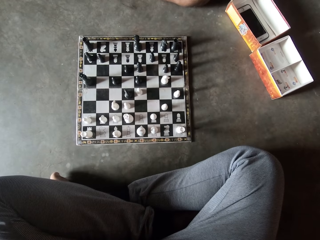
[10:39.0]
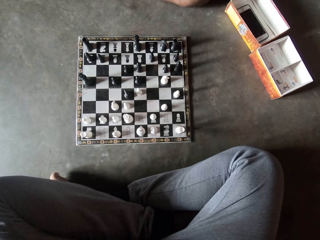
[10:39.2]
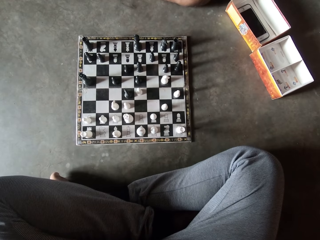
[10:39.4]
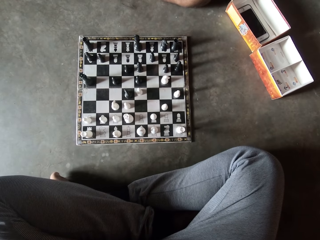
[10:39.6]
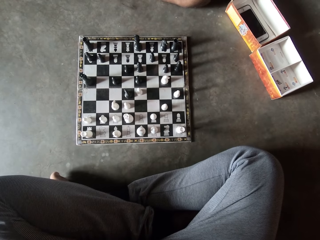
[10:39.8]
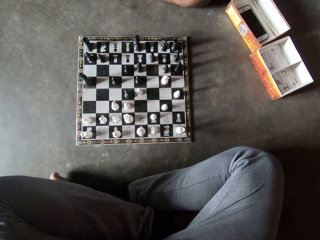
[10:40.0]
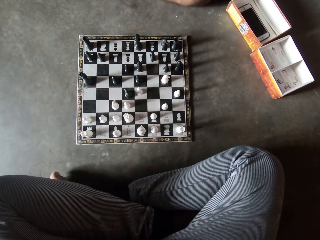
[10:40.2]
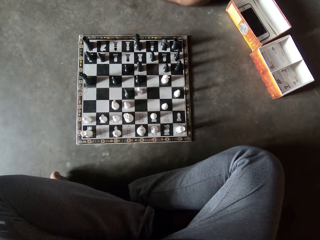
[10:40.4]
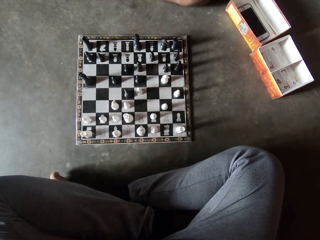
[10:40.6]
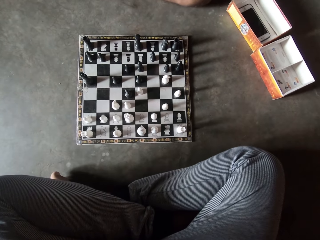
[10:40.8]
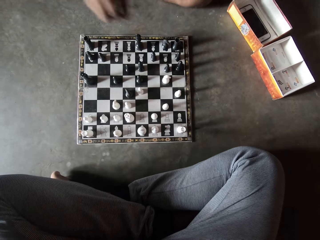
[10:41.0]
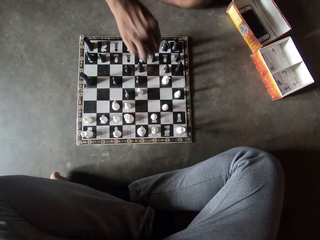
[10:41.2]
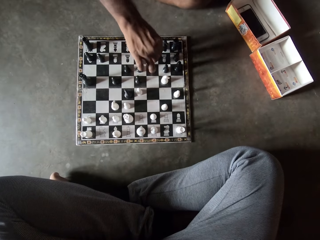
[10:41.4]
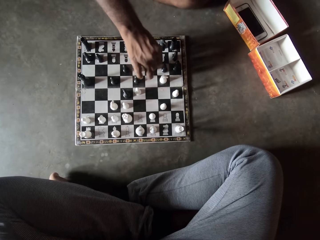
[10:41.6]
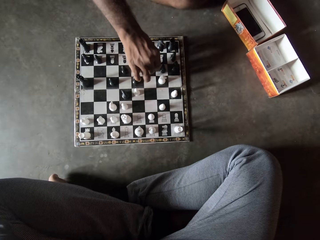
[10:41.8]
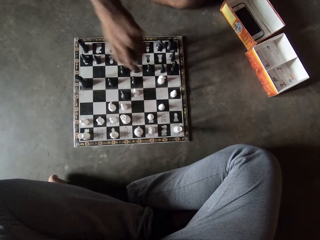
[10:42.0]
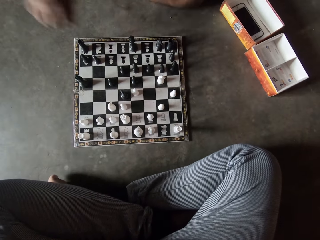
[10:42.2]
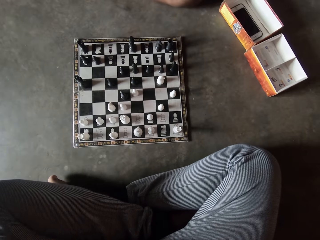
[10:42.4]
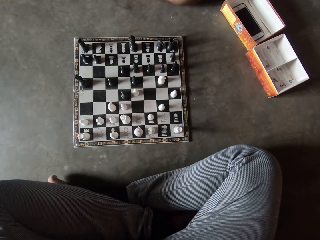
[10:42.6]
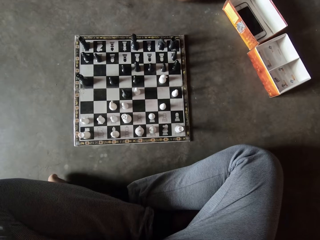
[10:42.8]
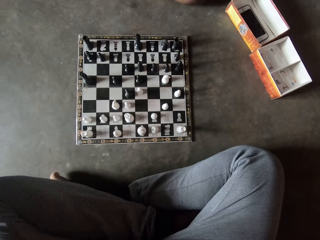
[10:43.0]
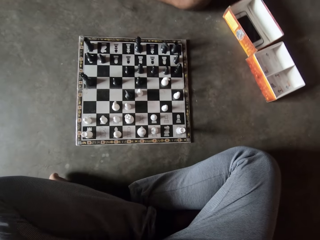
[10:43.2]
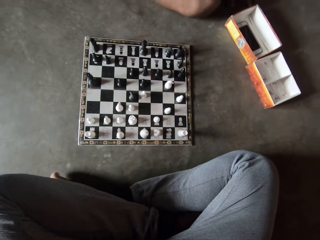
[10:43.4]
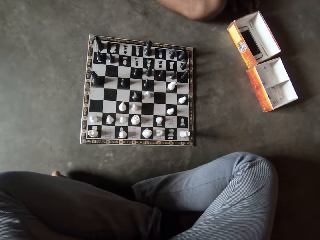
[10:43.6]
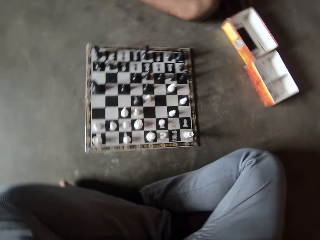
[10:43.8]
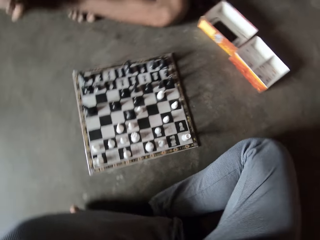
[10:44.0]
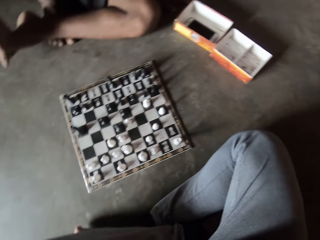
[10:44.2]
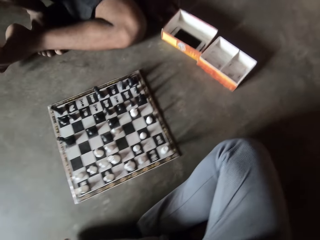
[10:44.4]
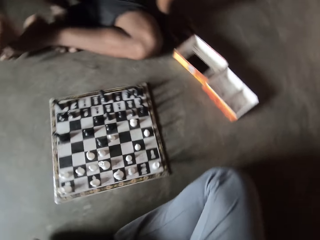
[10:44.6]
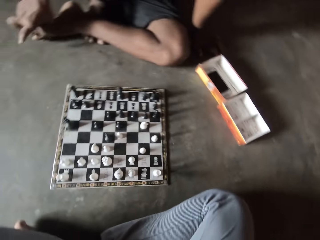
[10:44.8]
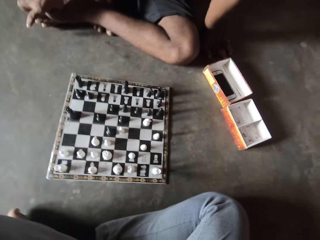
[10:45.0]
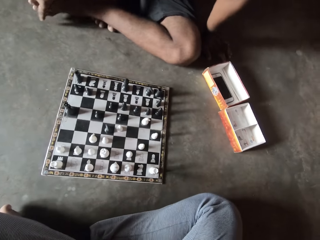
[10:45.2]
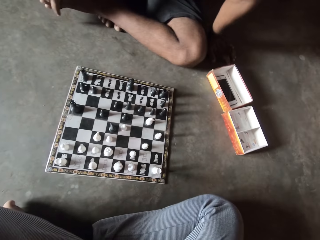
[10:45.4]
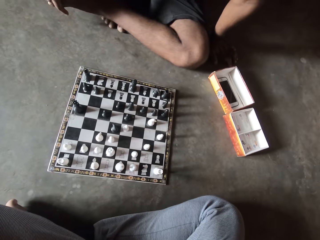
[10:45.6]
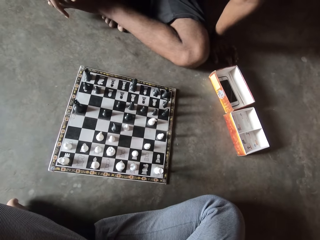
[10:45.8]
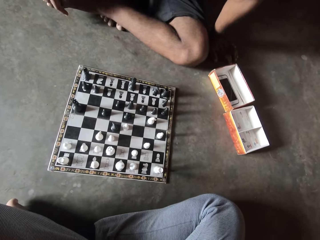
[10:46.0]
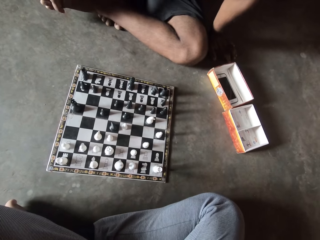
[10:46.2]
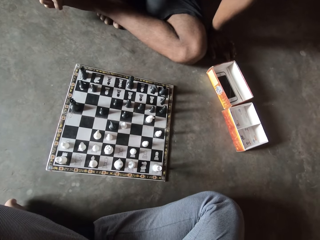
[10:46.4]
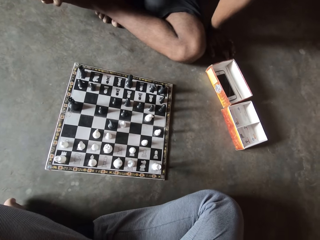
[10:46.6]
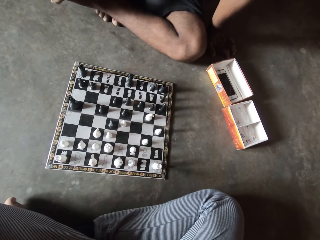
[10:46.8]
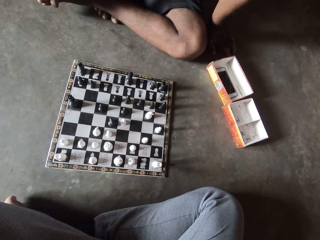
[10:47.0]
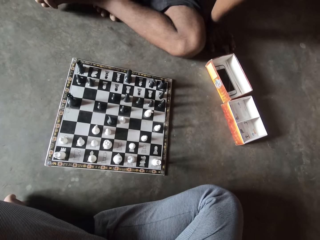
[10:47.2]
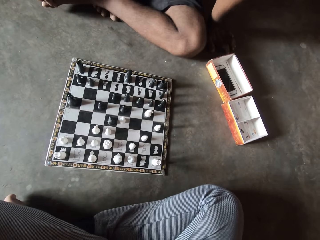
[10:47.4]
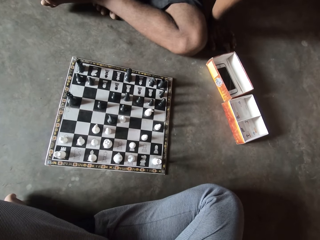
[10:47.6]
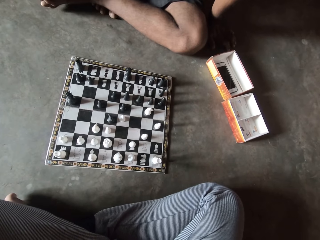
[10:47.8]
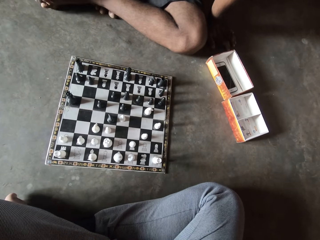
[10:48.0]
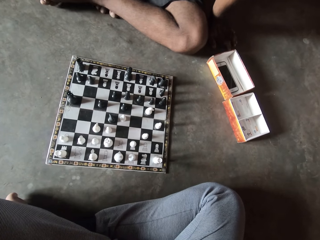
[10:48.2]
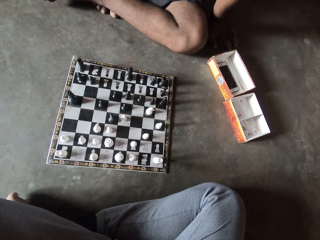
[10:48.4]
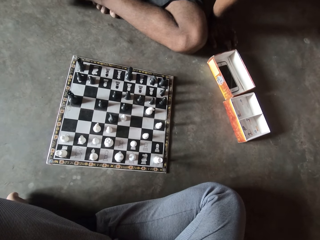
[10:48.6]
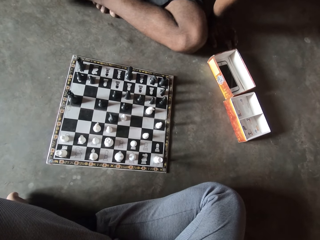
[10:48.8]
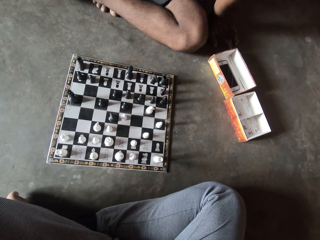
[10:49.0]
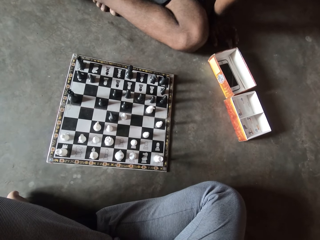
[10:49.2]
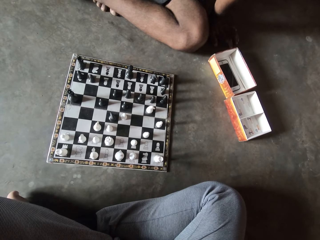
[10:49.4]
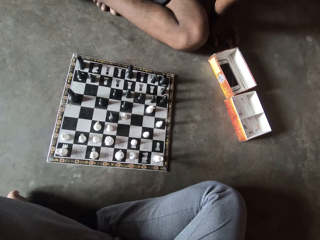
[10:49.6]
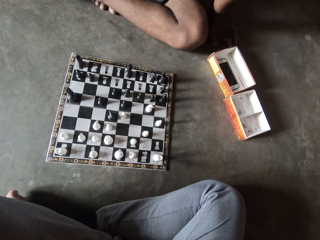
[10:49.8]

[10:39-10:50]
A man makes a move on the chess board with his right hand. The man looks at the chess board and holds his left leg with his right hand.

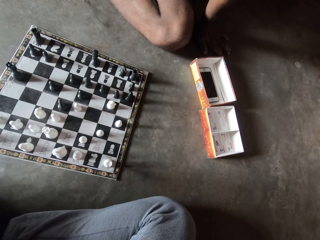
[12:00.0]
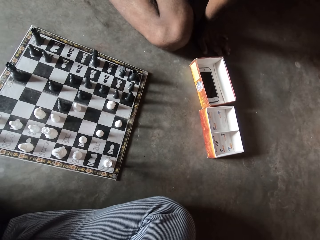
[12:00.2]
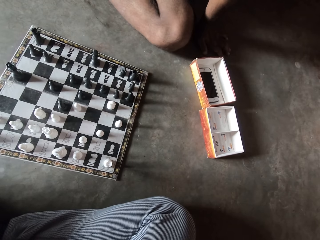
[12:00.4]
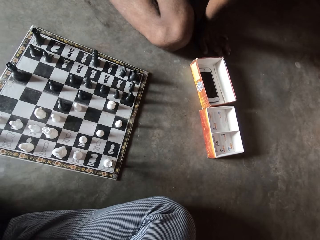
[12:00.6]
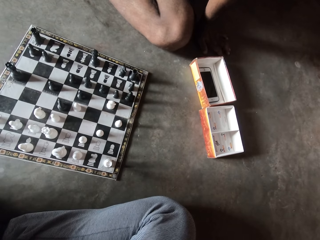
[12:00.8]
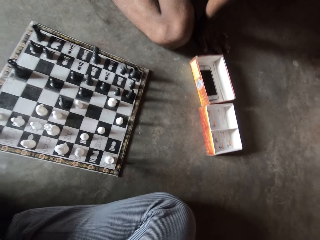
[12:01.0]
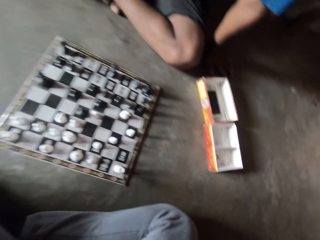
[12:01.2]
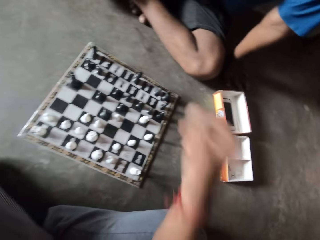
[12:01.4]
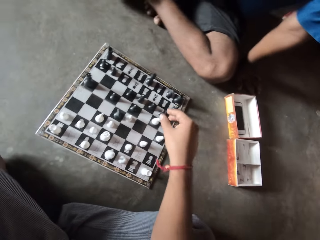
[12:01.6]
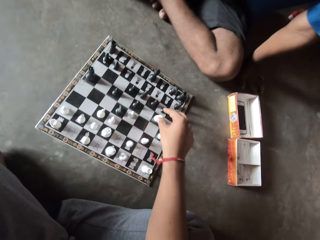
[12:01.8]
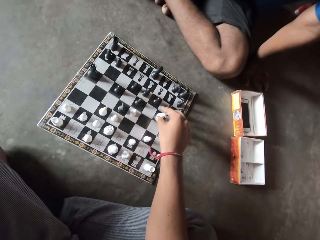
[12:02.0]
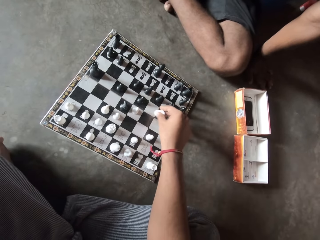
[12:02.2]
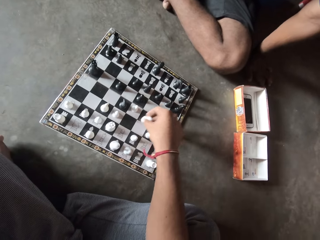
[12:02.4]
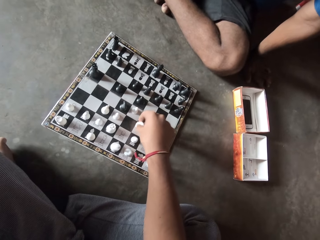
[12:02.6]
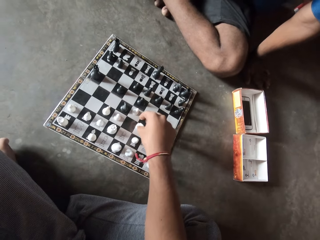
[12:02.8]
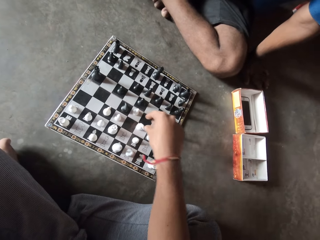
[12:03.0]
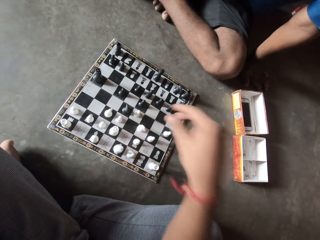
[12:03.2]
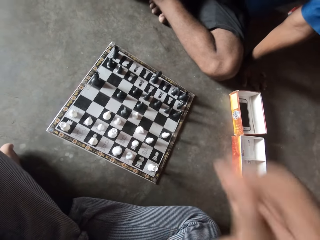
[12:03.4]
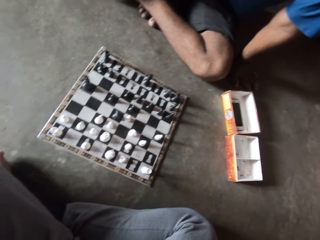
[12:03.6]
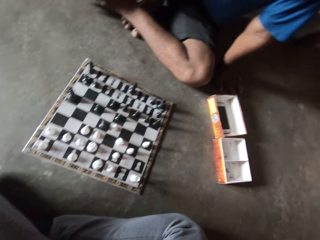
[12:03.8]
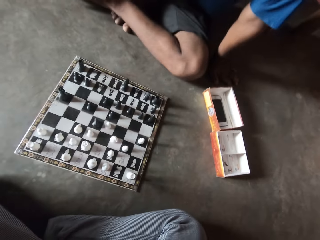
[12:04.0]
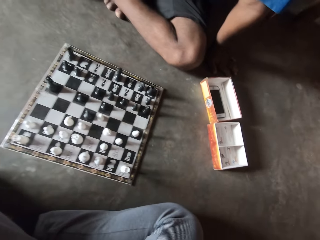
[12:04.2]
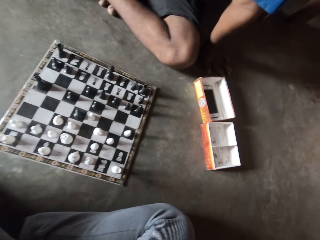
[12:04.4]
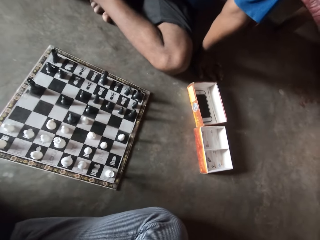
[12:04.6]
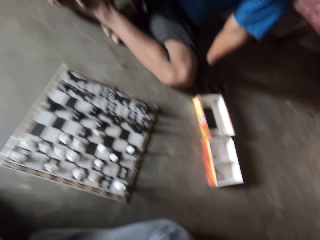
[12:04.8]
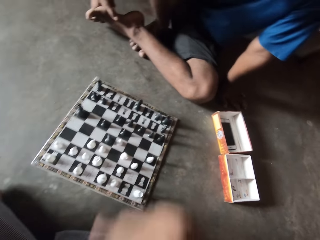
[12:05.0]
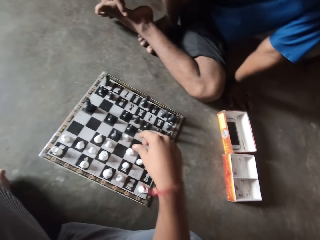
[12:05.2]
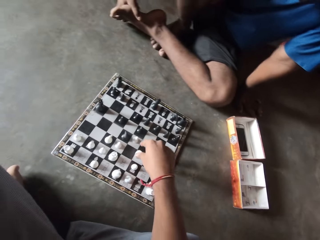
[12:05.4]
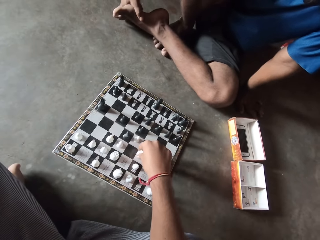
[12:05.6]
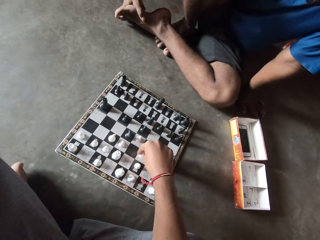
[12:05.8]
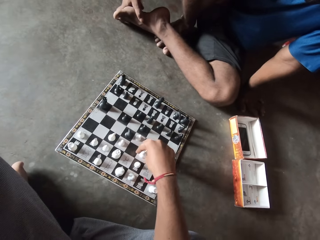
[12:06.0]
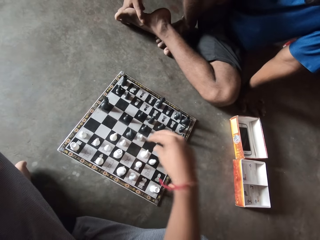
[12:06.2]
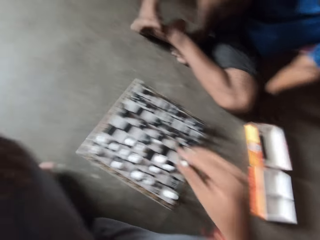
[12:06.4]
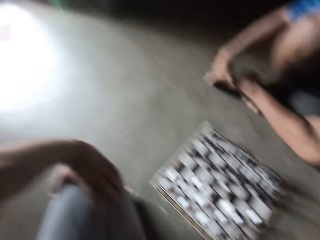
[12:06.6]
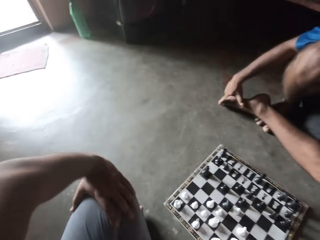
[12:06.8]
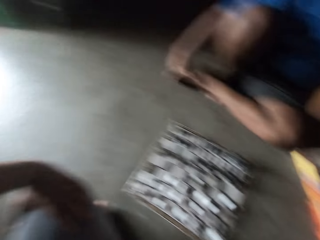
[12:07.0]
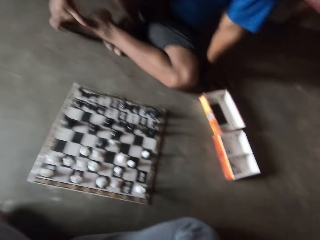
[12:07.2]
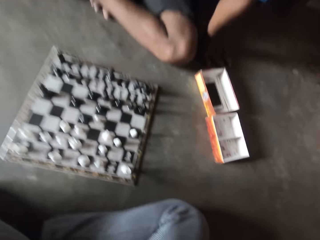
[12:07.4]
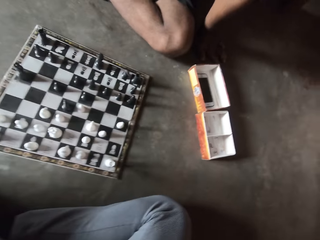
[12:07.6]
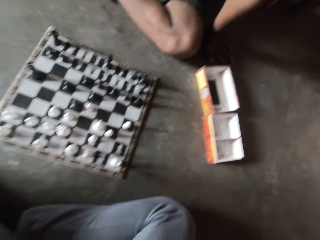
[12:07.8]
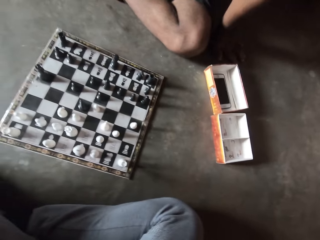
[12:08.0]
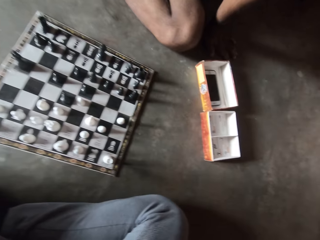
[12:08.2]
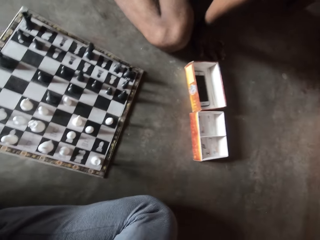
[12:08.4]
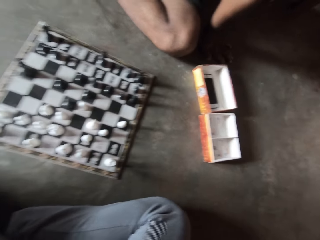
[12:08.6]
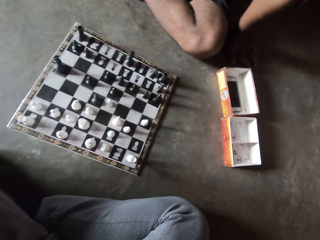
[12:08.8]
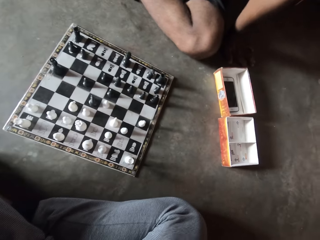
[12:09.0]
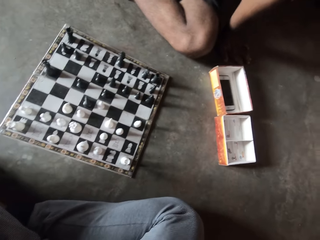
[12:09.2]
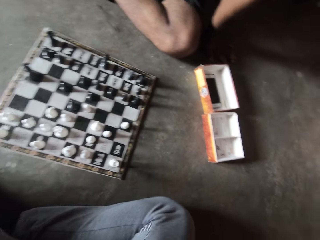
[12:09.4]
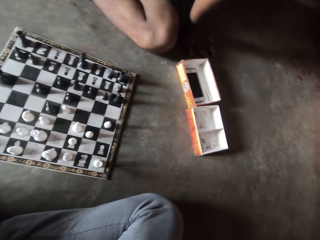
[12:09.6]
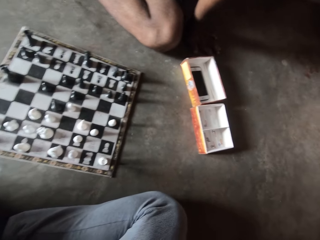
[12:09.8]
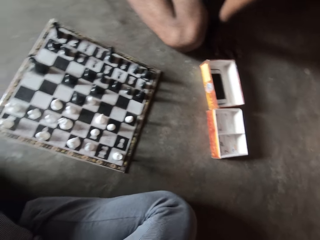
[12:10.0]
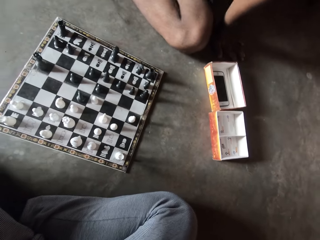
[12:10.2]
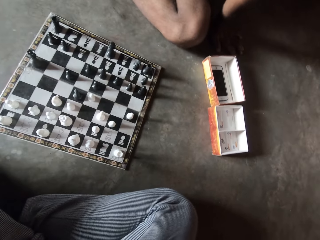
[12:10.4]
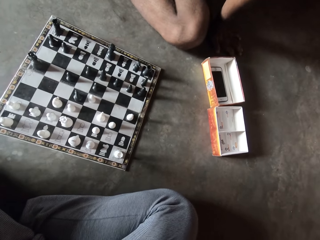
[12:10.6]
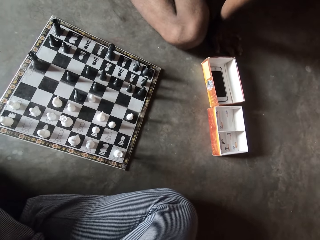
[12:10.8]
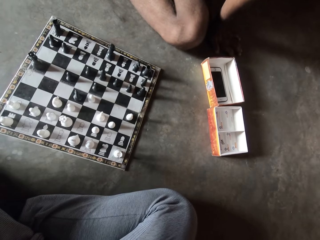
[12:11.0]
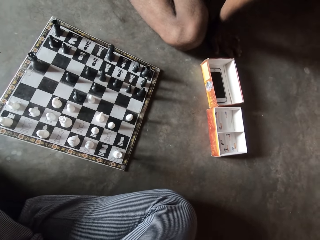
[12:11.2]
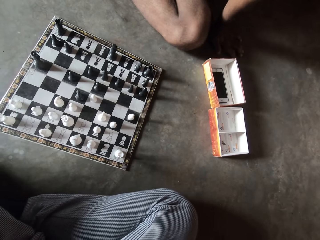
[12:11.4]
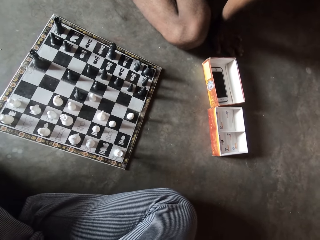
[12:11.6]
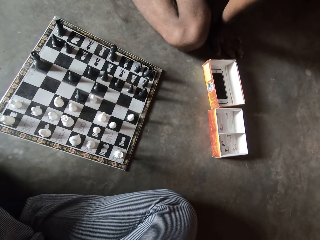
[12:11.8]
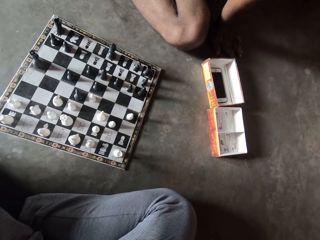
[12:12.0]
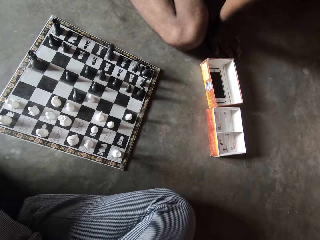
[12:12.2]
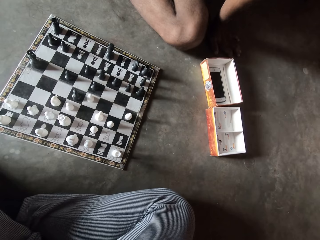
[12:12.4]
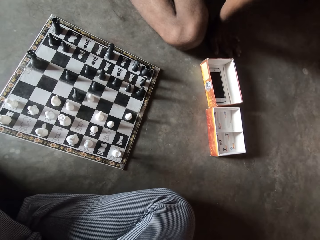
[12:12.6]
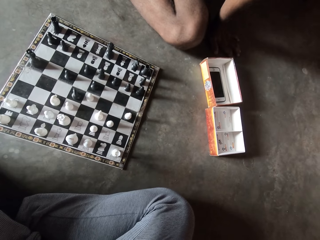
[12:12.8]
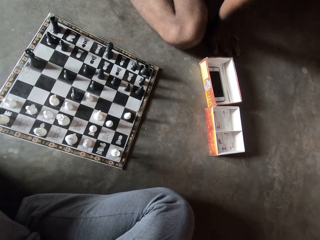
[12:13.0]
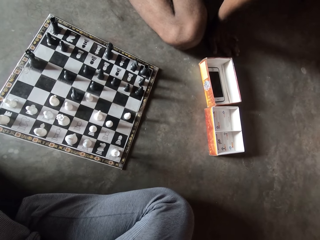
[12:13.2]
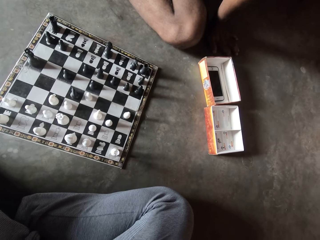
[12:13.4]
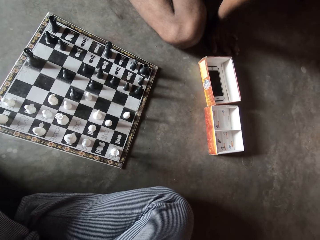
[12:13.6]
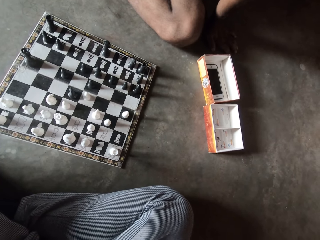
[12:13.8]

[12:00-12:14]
The camera wearer makes a move on the chess board with his right hand. He looks at the chess board. He adjusts a chess piece on the chess board with his right hand. He plays chess. He looks at the chess board.
